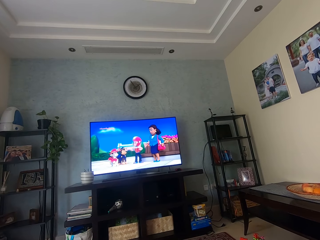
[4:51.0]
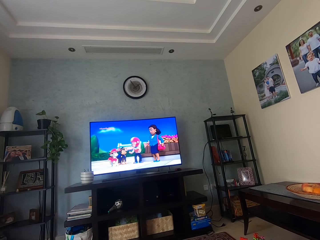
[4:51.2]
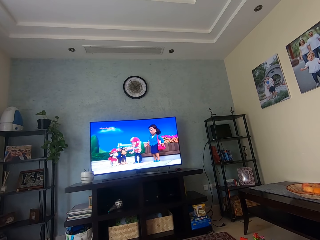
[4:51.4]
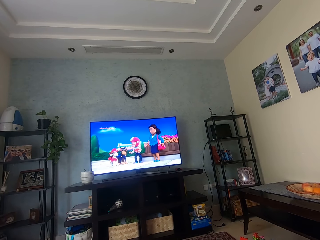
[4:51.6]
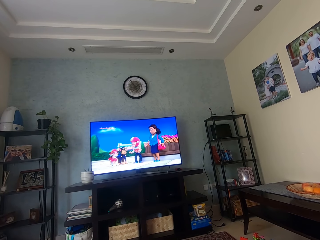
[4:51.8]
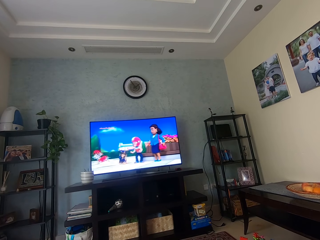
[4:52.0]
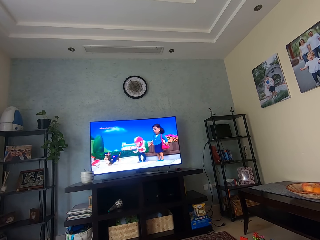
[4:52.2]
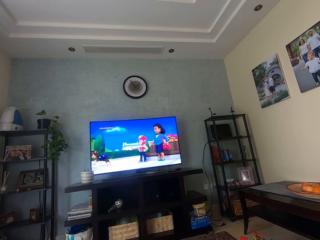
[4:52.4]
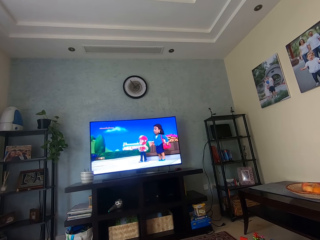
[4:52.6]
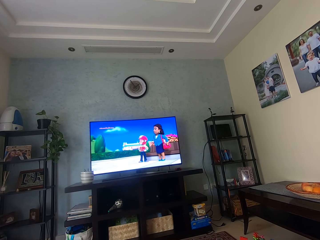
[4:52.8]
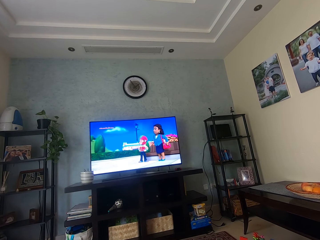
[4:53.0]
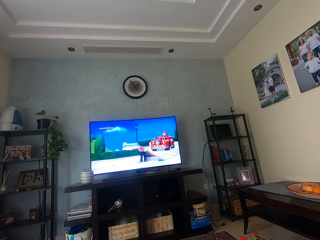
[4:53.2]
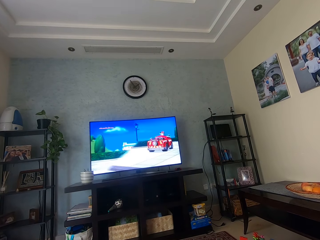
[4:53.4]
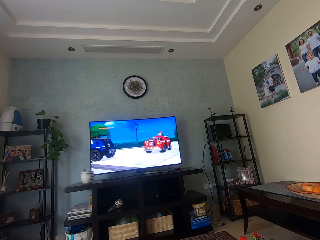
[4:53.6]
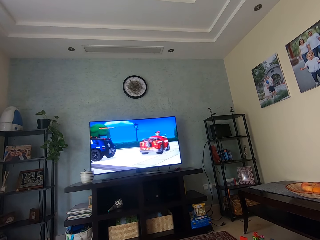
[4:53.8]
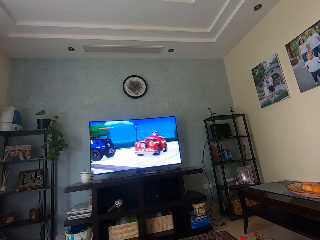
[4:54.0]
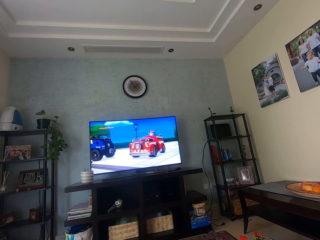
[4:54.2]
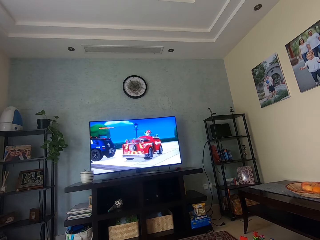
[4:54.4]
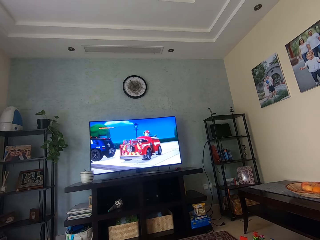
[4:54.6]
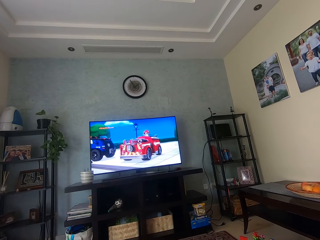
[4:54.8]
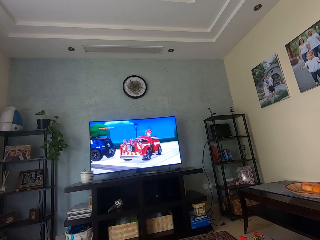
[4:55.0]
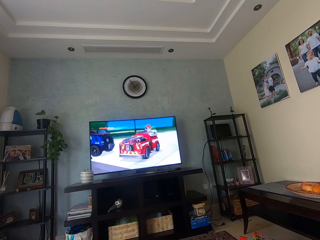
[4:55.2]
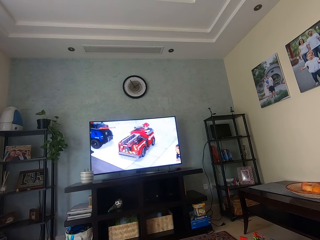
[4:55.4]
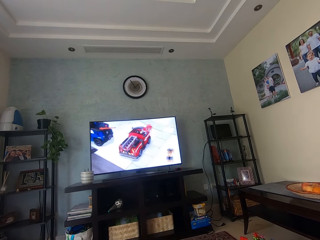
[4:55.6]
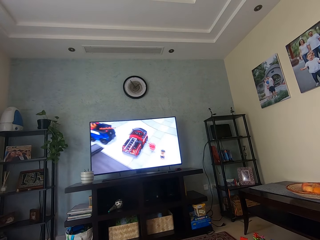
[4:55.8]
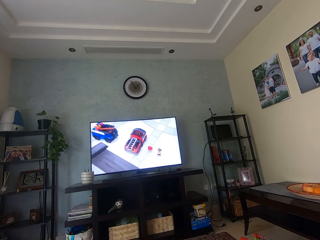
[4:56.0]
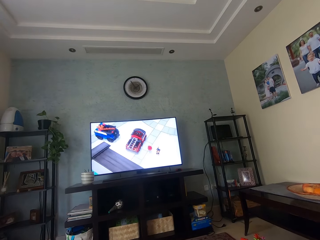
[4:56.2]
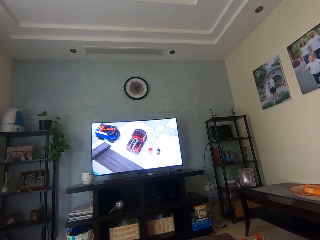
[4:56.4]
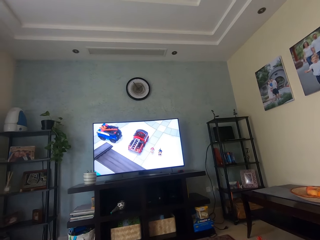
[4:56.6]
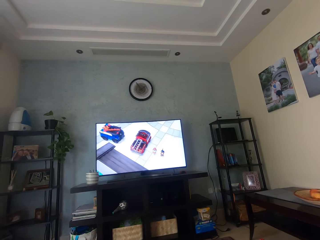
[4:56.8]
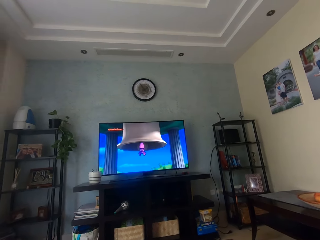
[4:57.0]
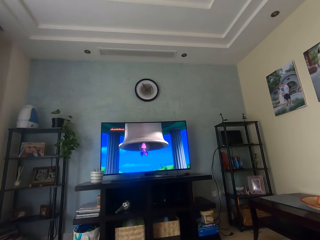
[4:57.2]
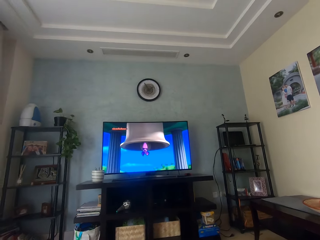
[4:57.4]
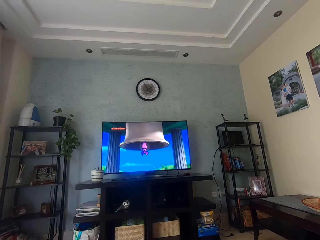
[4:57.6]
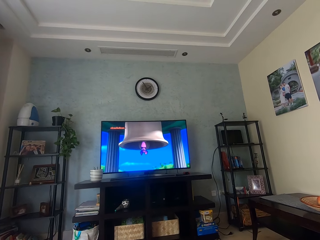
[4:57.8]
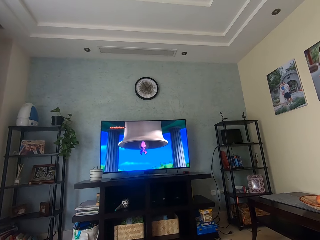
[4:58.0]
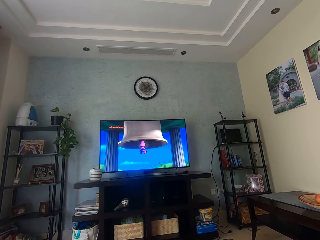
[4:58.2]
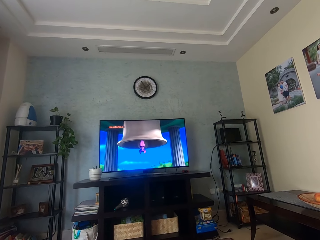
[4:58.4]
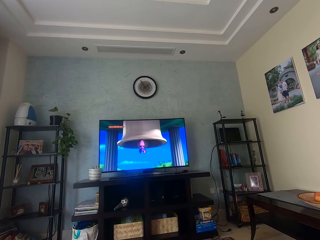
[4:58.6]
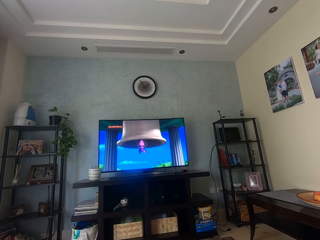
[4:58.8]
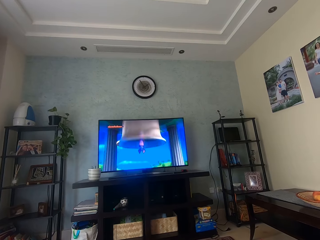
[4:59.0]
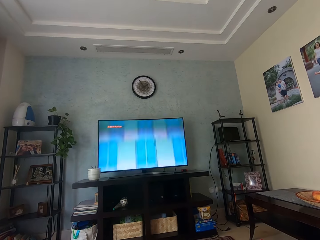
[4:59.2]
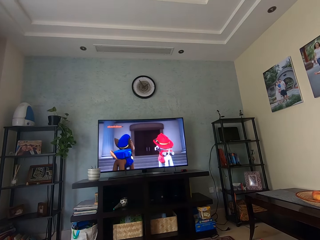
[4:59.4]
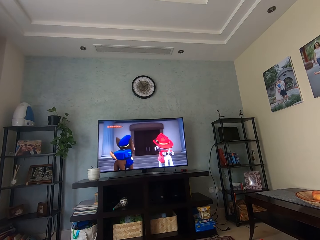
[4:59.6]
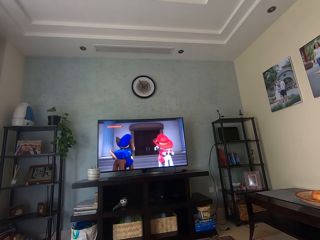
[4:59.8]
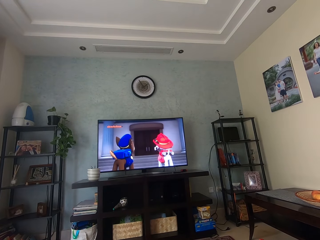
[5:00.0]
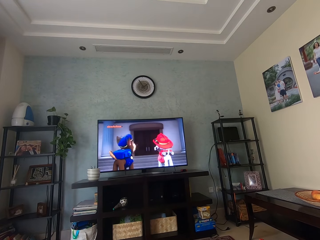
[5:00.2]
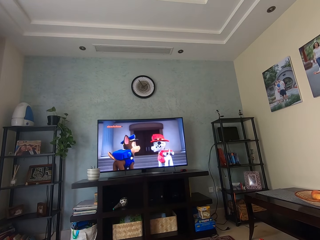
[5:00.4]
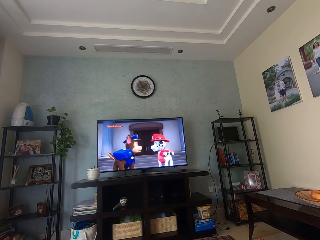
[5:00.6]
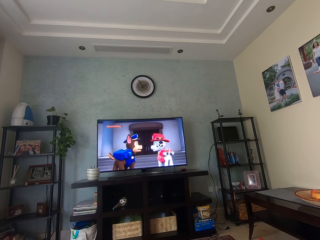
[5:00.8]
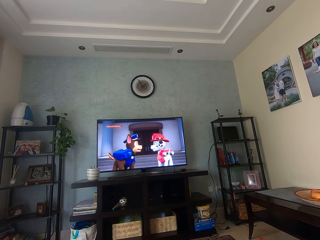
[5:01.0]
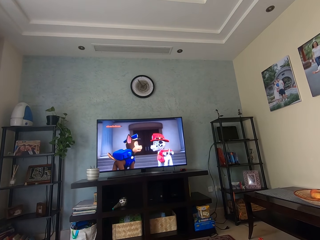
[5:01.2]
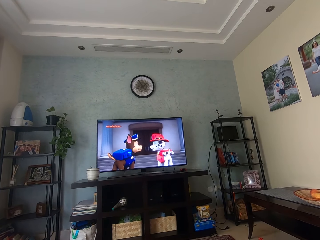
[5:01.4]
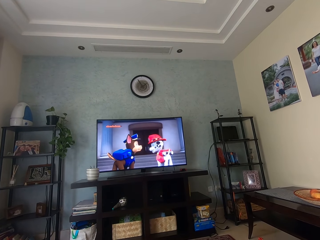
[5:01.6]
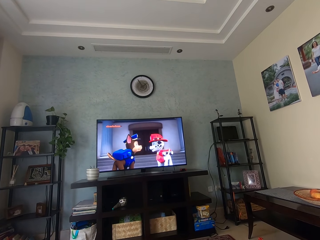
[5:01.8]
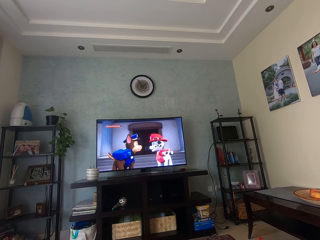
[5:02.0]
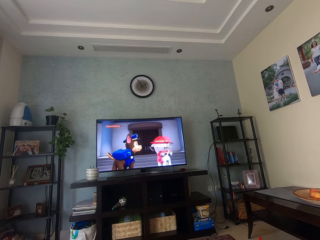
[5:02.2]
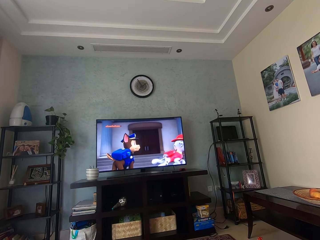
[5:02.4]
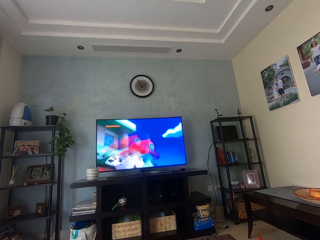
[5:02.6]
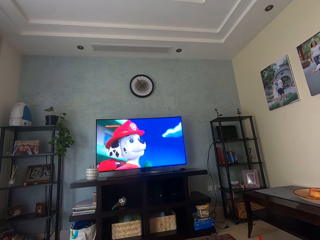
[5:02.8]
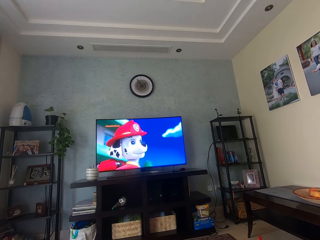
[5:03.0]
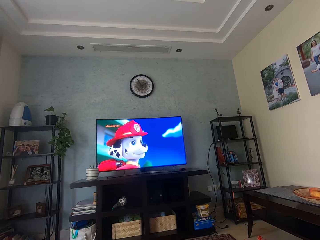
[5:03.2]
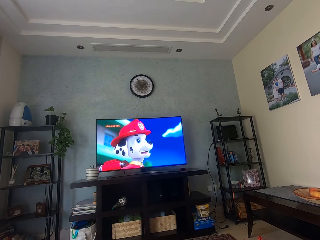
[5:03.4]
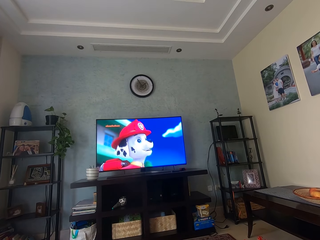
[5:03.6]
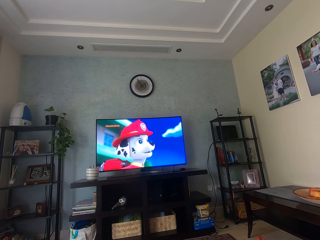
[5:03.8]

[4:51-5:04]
The camera wearer watches television. They watch television again.

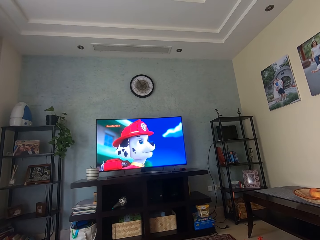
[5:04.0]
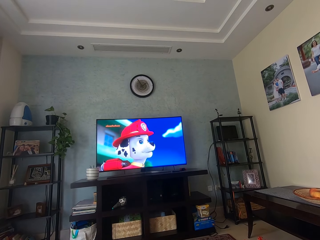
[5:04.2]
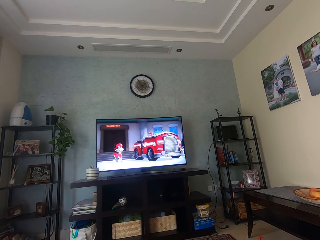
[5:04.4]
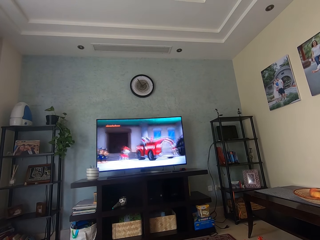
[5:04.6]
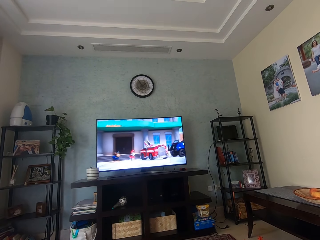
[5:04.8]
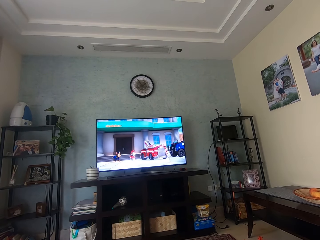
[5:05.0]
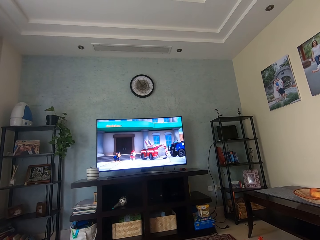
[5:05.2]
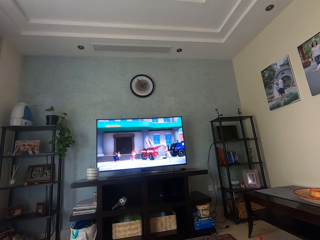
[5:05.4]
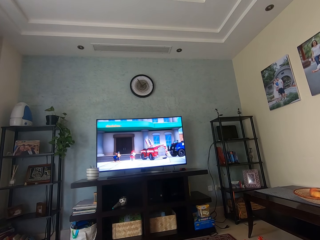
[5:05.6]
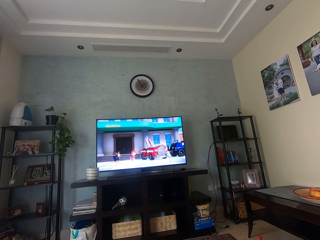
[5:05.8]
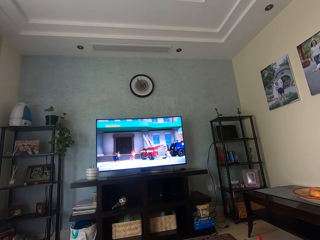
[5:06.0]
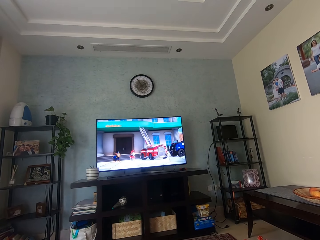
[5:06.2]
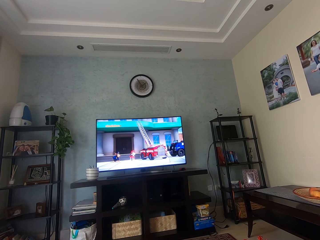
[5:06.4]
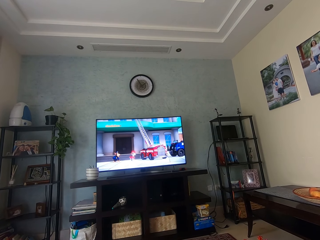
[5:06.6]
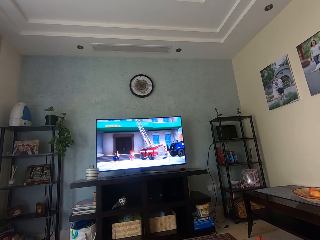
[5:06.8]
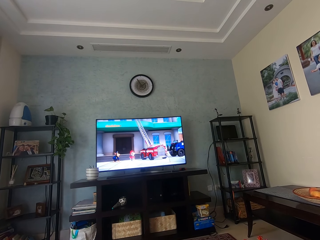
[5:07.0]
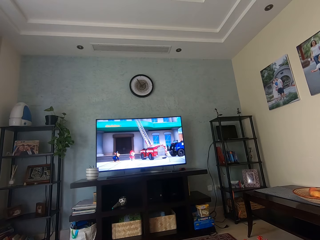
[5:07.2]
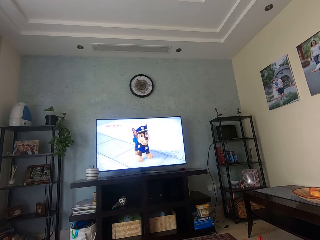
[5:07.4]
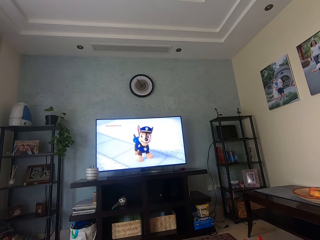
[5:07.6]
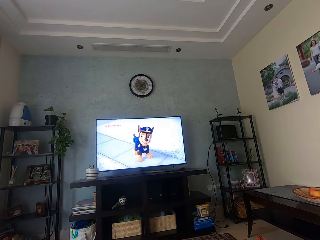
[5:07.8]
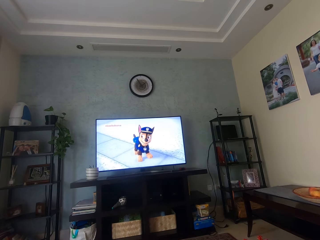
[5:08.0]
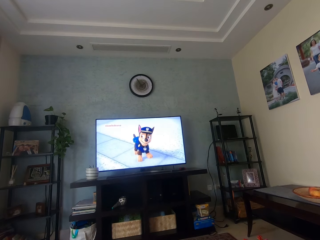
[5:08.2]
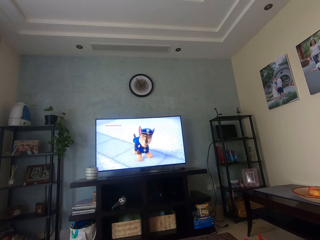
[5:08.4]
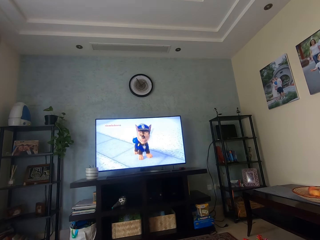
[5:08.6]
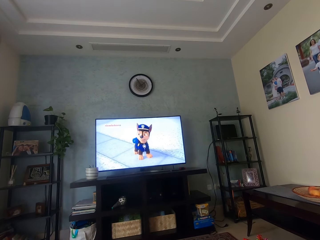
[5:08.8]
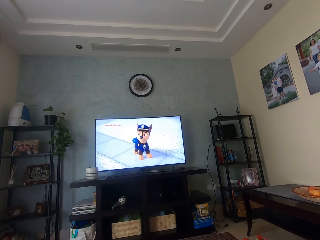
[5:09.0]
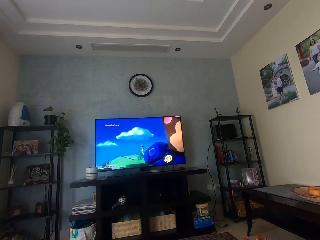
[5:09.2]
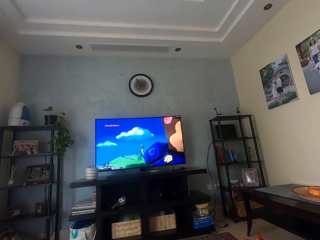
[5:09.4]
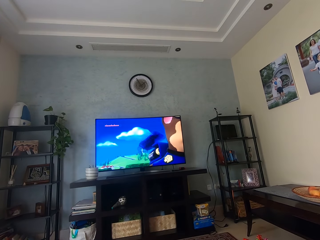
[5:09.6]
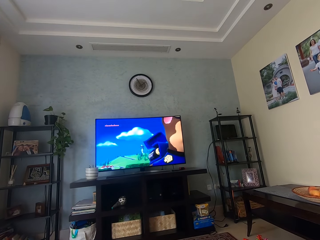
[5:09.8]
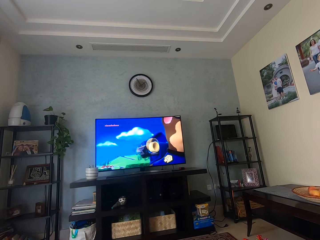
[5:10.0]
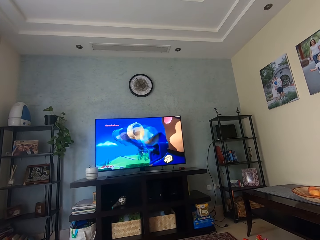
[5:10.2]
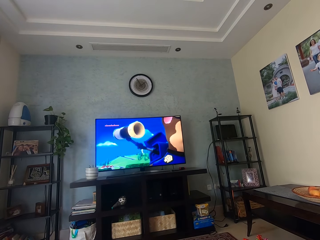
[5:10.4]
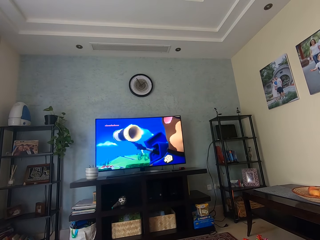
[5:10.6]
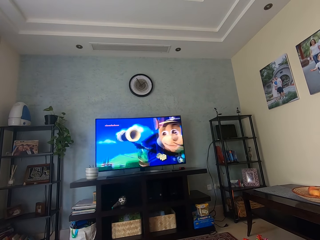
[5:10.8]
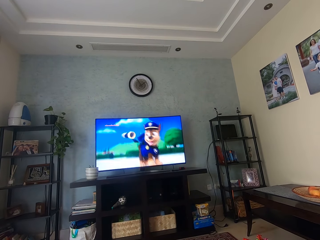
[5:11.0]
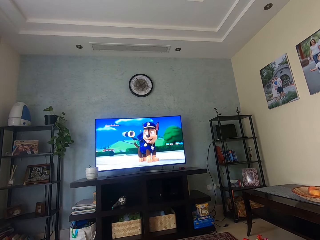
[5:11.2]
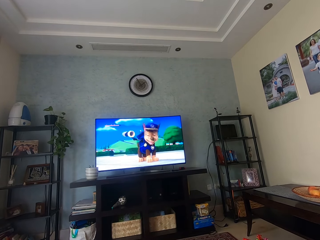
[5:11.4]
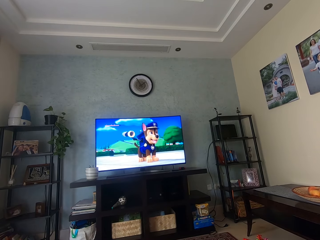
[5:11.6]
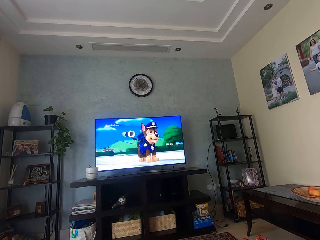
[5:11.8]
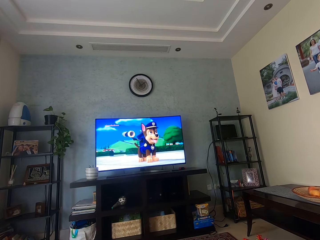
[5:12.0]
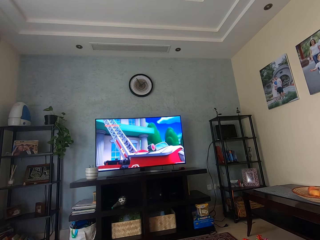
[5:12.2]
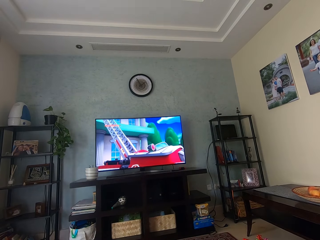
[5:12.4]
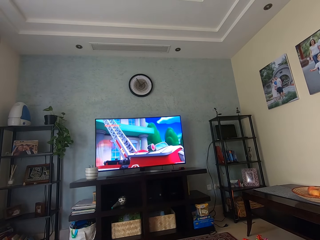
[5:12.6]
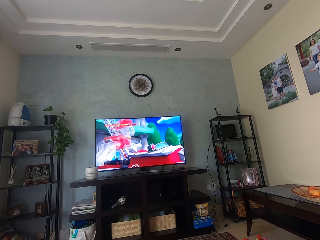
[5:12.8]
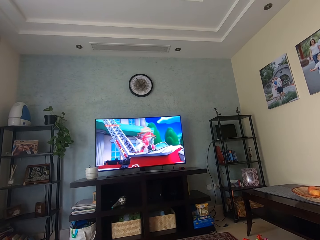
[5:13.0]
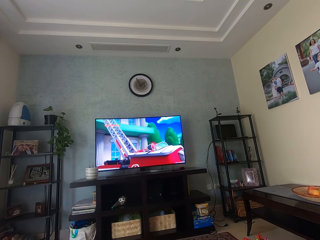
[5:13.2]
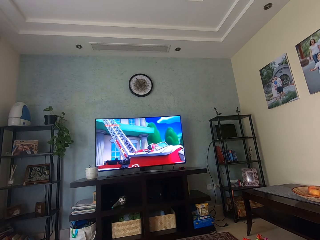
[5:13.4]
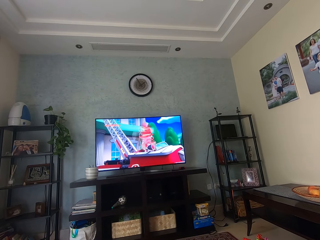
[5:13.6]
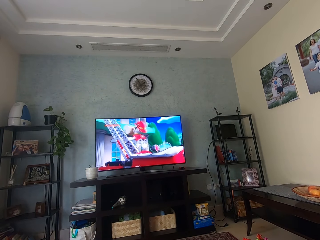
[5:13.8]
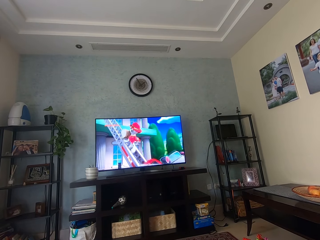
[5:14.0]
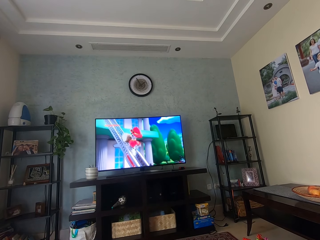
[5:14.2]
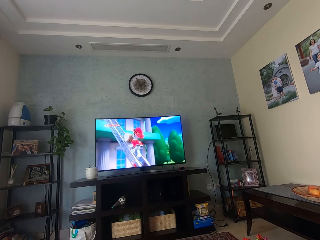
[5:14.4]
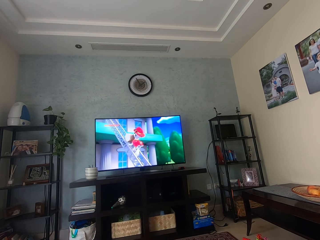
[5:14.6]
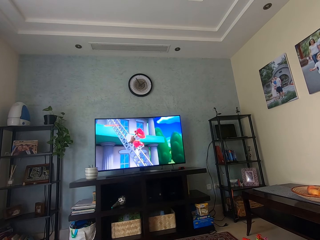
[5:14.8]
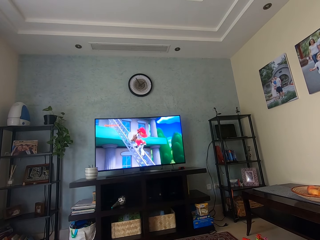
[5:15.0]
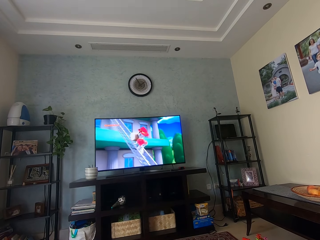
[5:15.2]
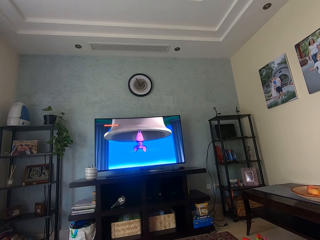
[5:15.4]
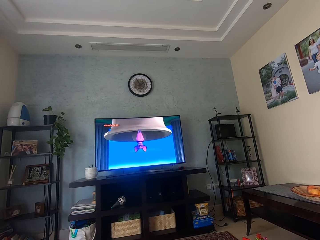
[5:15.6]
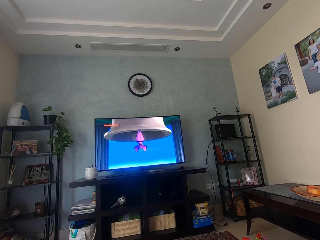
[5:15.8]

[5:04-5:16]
The camera wearer watches television.
